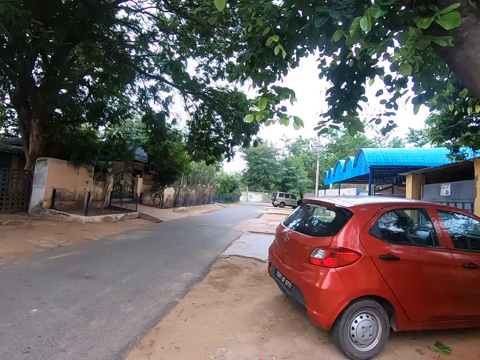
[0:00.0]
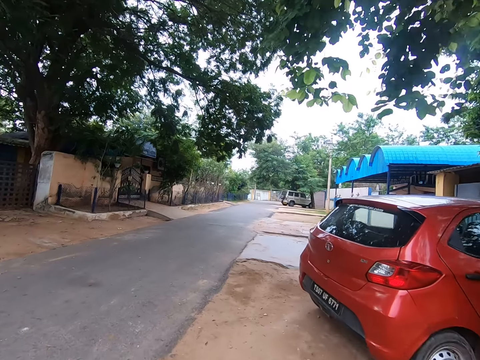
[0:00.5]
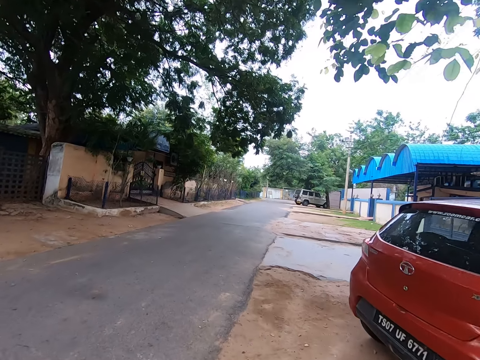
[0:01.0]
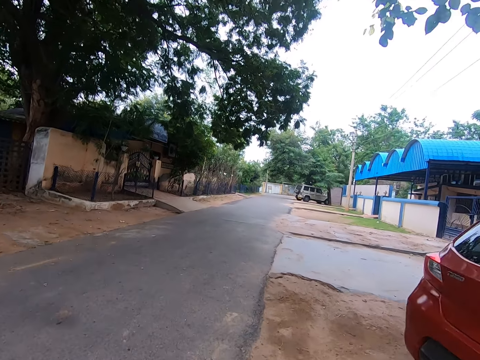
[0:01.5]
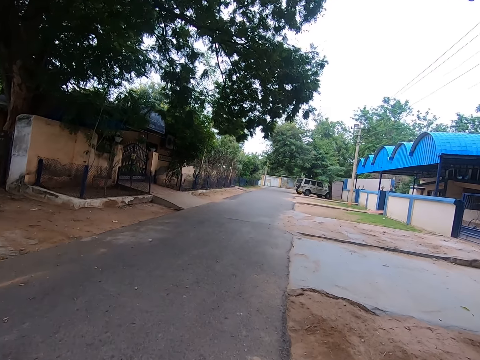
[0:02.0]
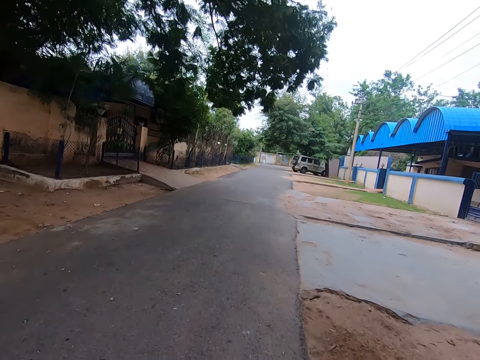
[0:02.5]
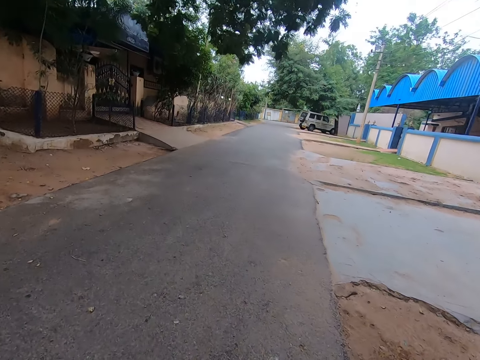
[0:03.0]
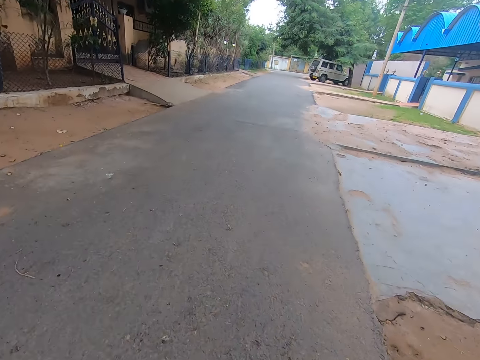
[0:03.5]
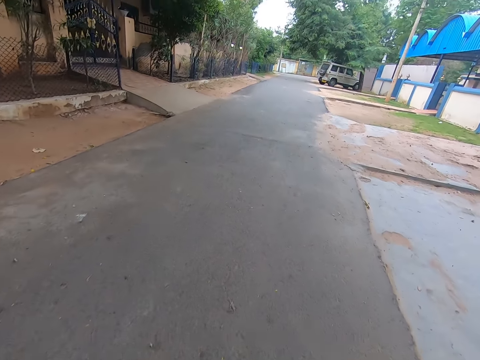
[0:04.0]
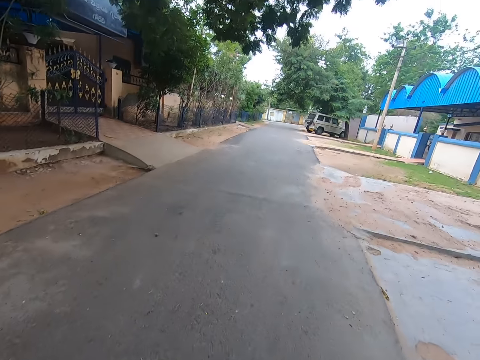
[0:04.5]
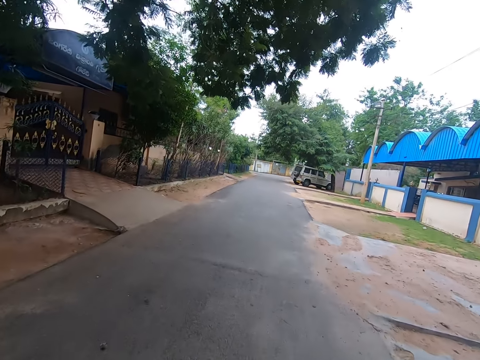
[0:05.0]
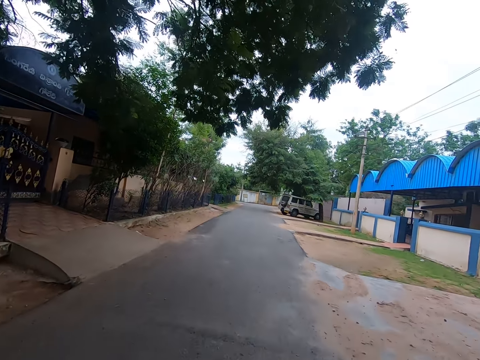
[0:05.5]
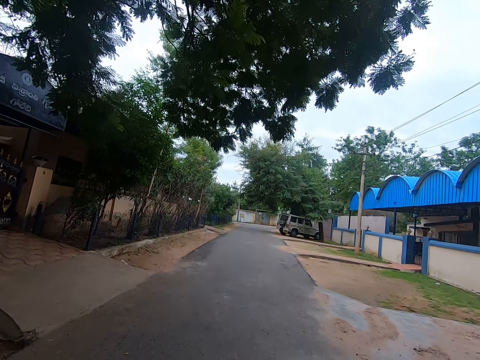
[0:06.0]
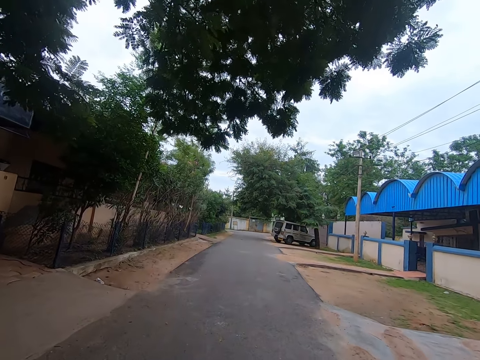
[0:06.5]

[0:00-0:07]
The camera wearer walks on the road. They ride the bike on the road.

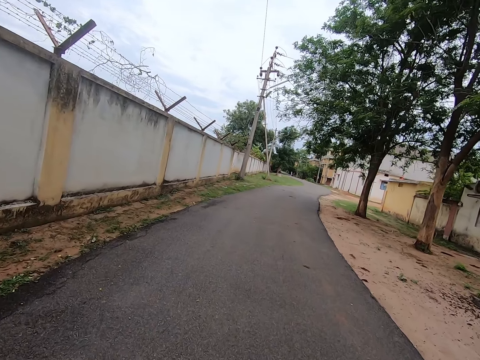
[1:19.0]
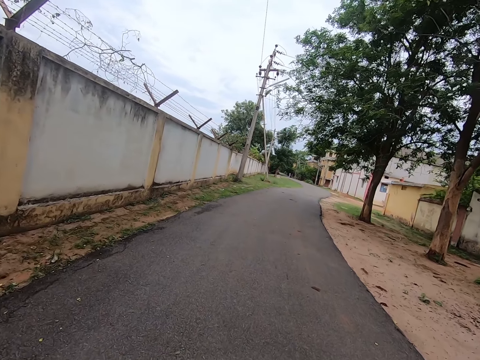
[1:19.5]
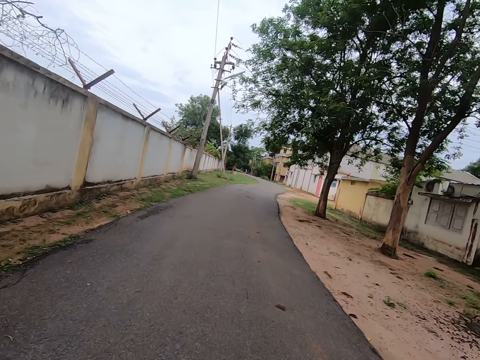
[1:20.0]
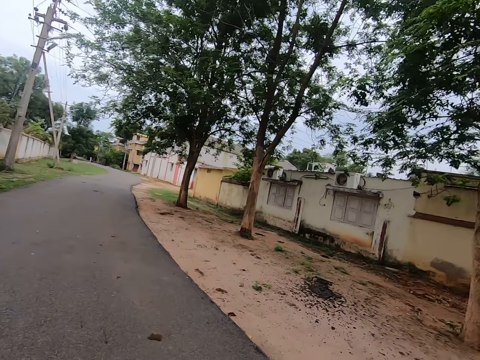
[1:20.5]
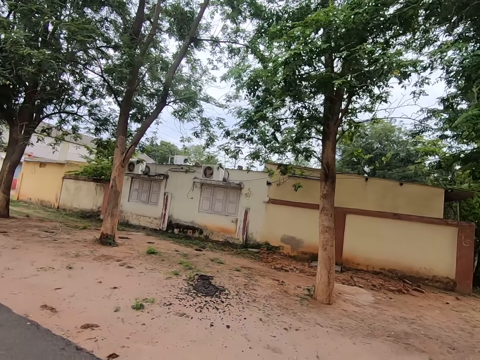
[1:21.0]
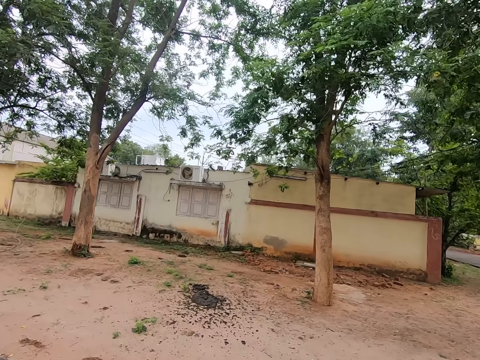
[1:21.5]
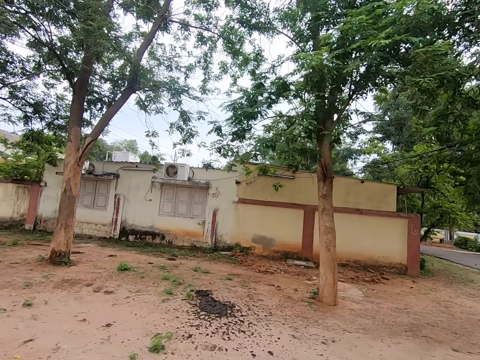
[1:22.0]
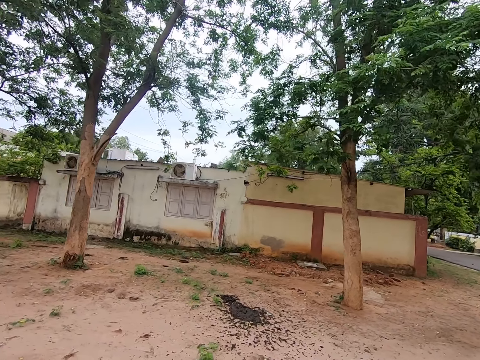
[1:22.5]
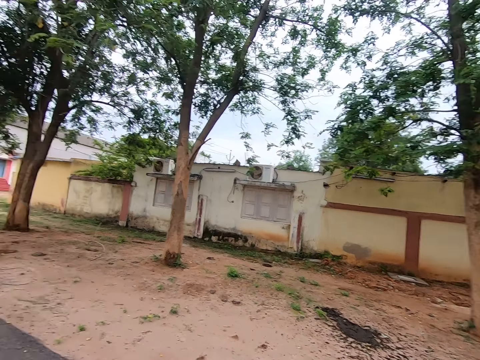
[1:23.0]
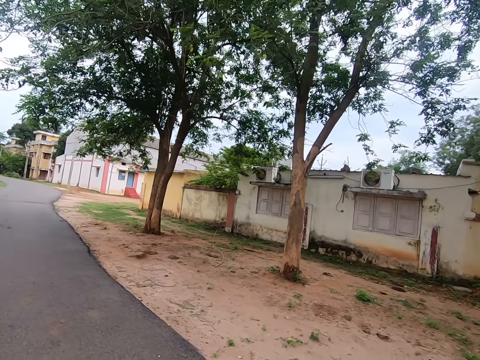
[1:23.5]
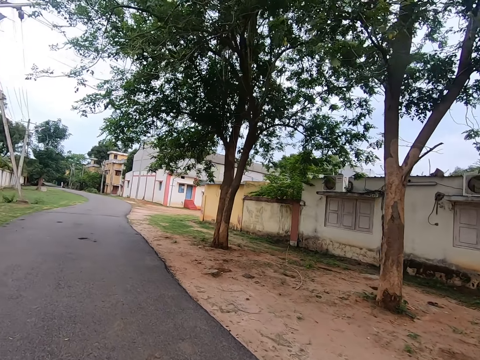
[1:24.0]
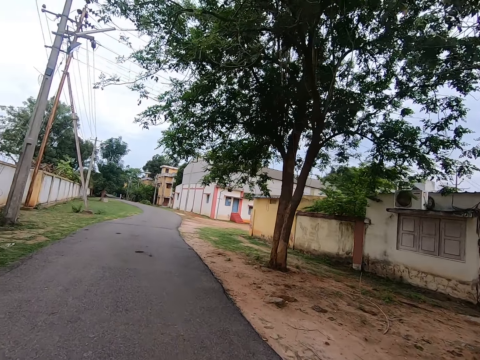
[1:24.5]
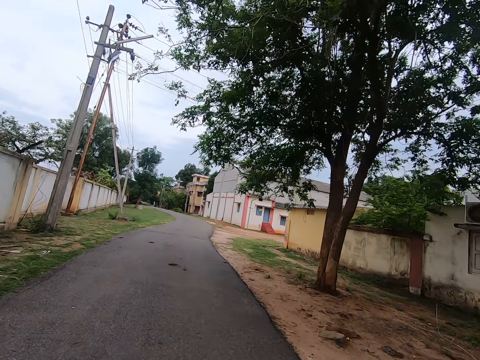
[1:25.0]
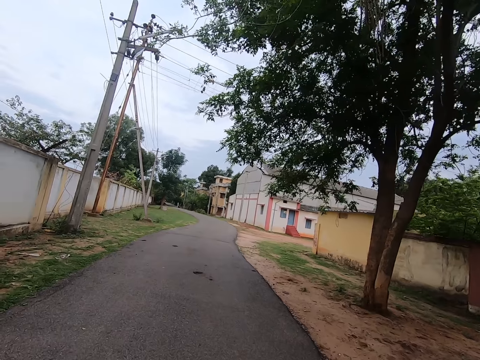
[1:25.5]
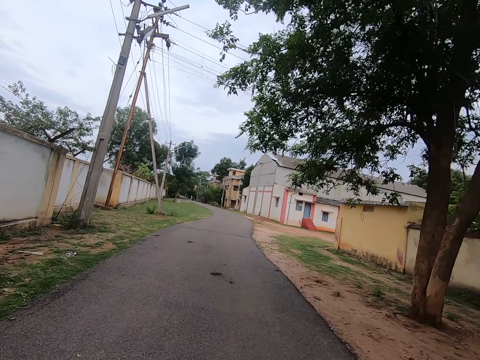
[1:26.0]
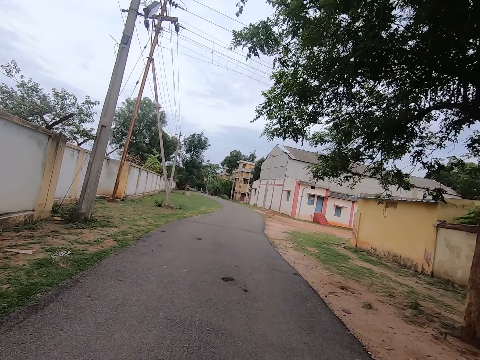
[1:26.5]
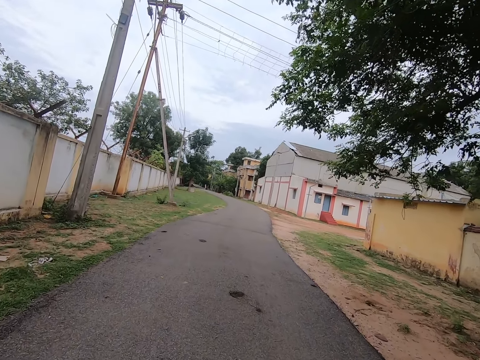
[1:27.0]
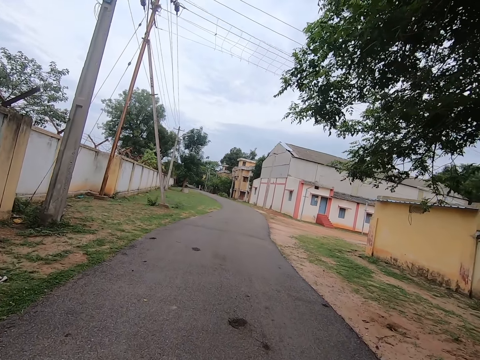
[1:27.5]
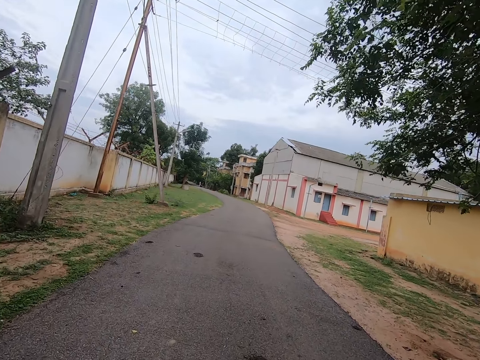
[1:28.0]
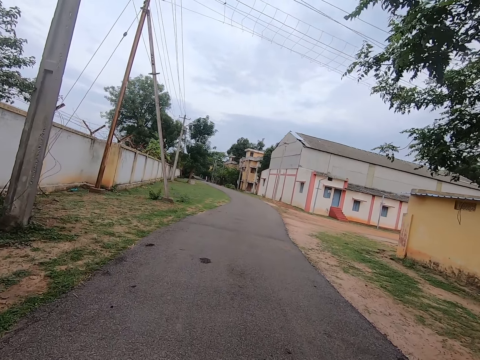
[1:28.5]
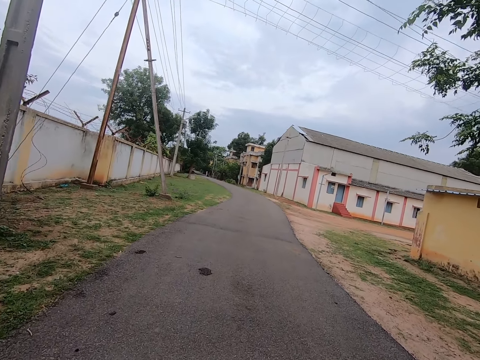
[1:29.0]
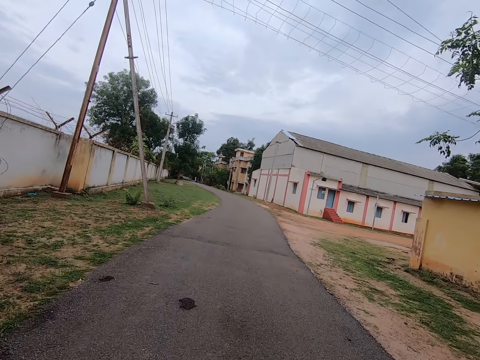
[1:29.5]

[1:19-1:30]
The camera wearer turns around. They stare around. They walk on the road. They ride the bicycle on the road.

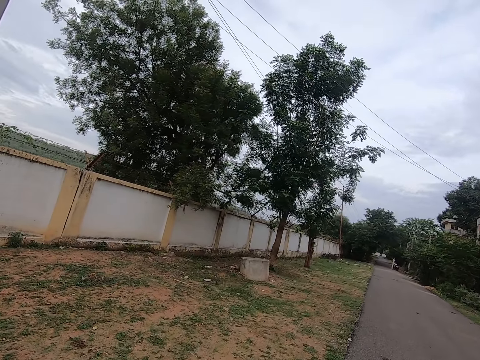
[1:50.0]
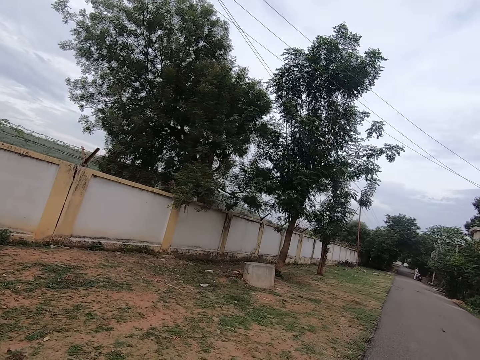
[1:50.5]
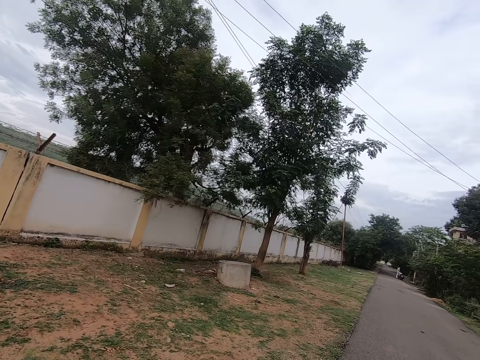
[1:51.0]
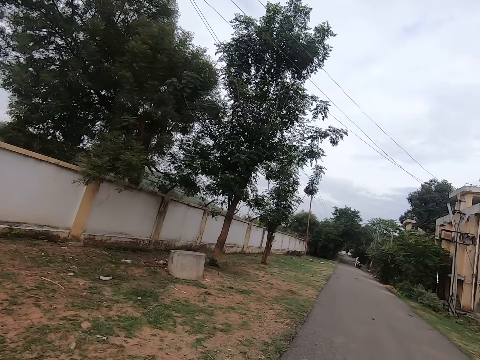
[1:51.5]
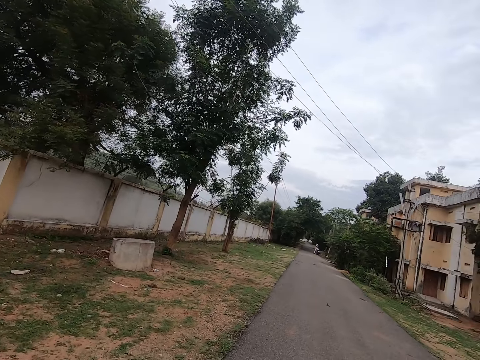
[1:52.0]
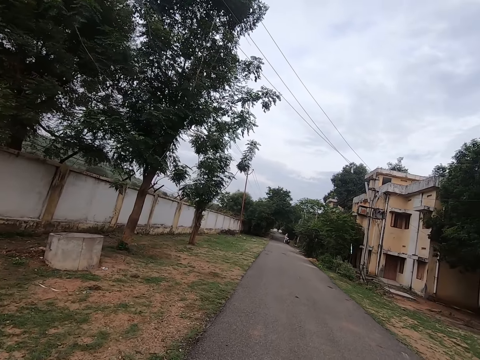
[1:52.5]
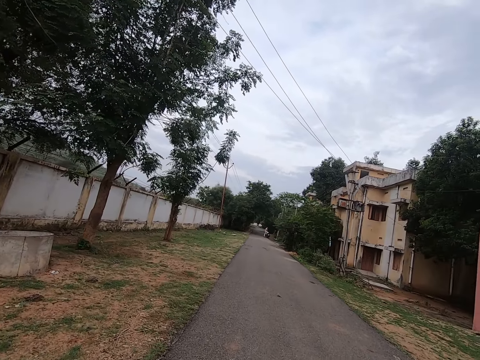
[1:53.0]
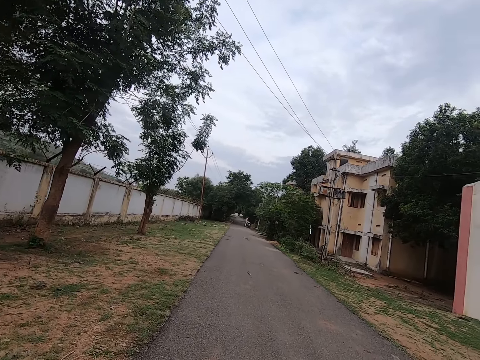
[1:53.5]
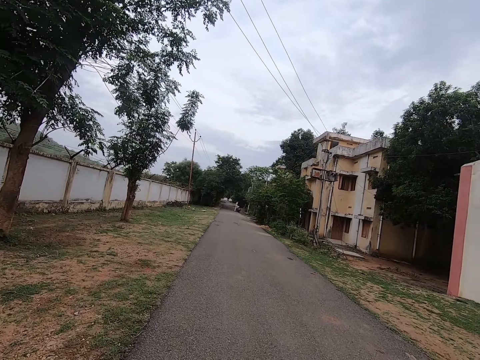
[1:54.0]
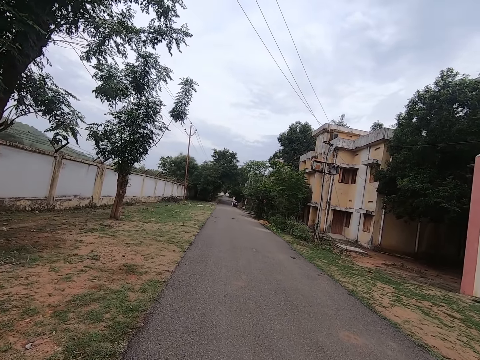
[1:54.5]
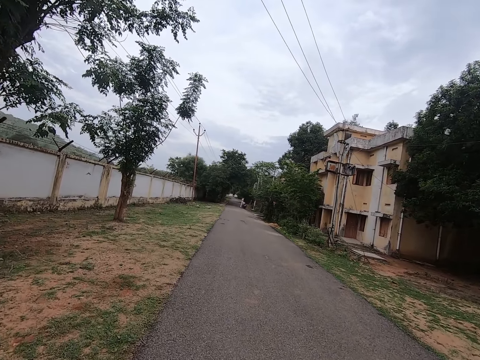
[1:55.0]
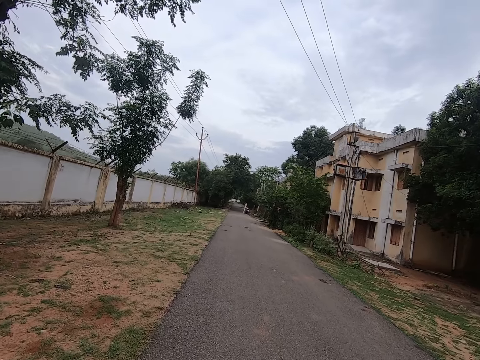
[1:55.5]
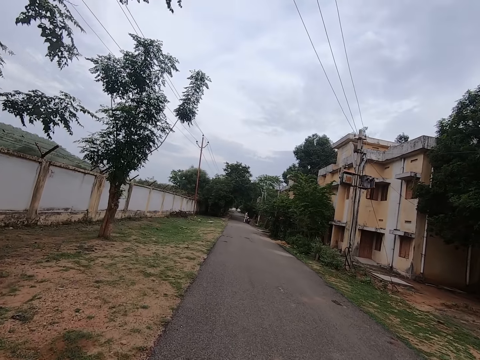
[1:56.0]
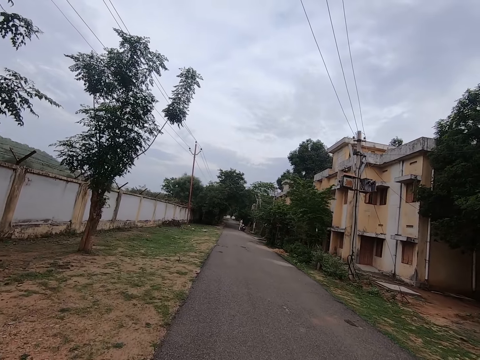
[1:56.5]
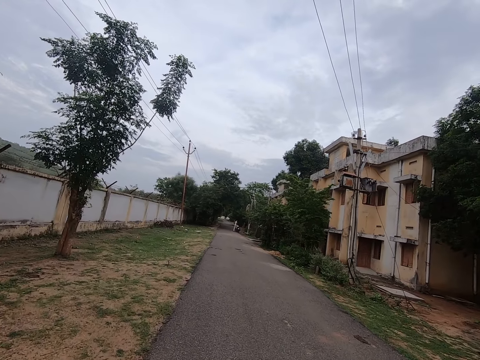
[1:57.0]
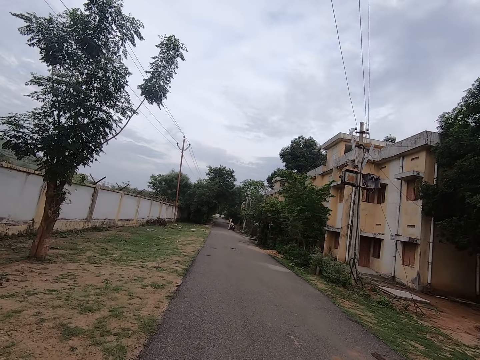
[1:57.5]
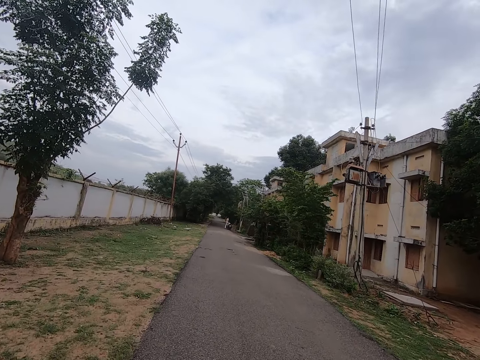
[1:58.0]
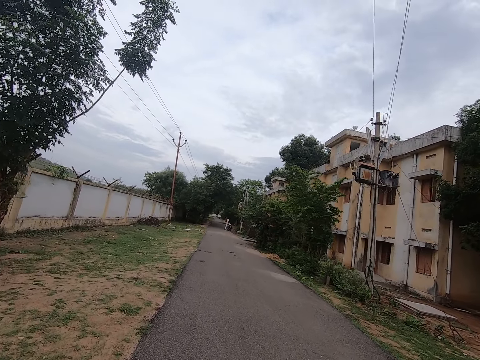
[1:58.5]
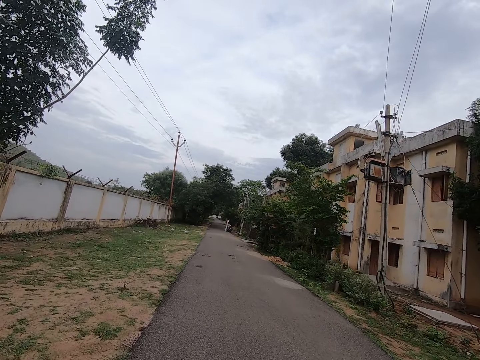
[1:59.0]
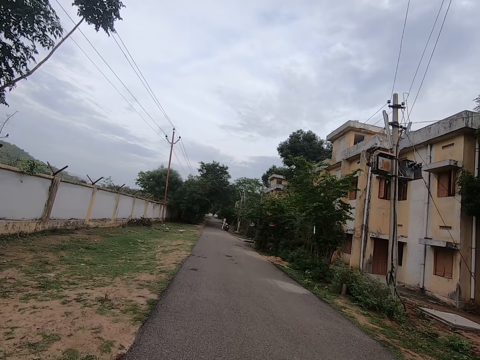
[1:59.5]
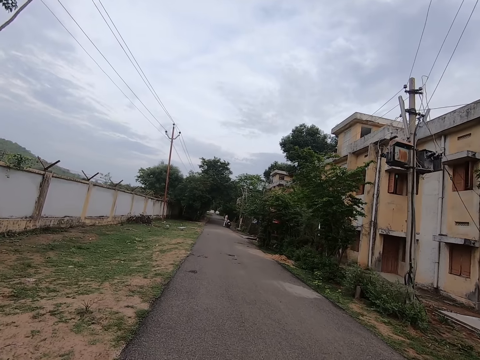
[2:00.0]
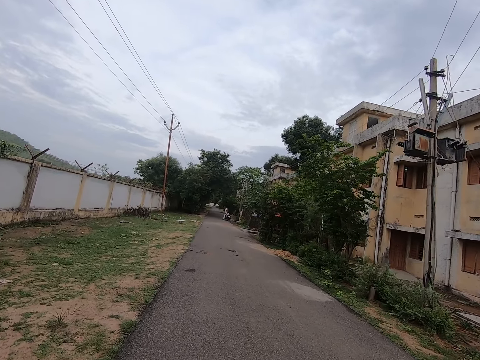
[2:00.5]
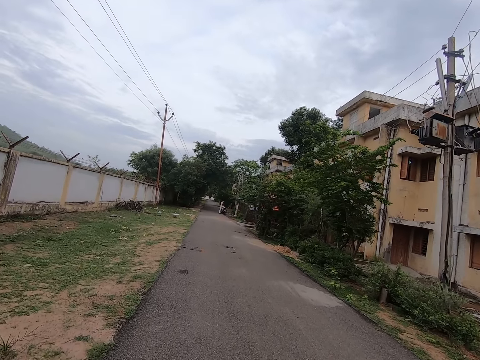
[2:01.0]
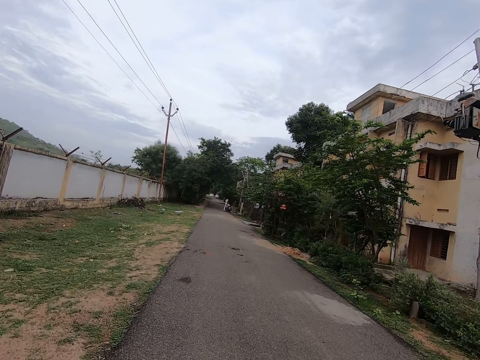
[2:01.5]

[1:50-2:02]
The camera wearer stares around. They walk on the road.
